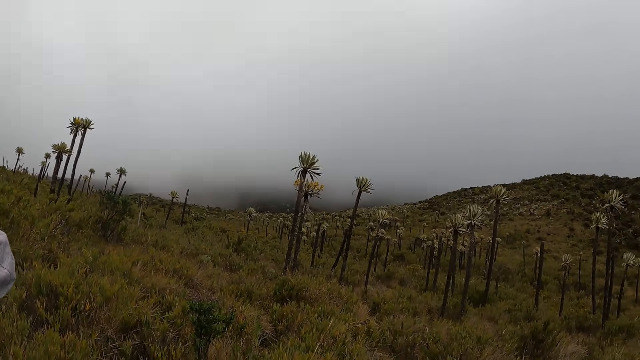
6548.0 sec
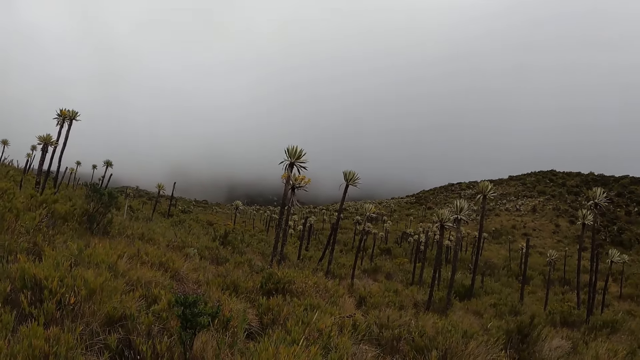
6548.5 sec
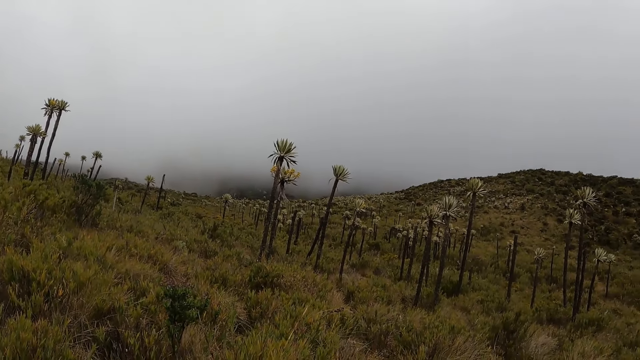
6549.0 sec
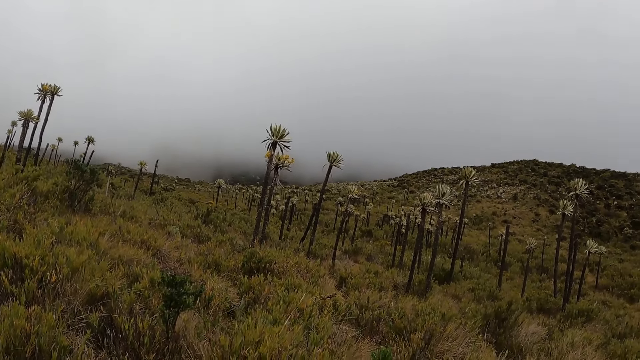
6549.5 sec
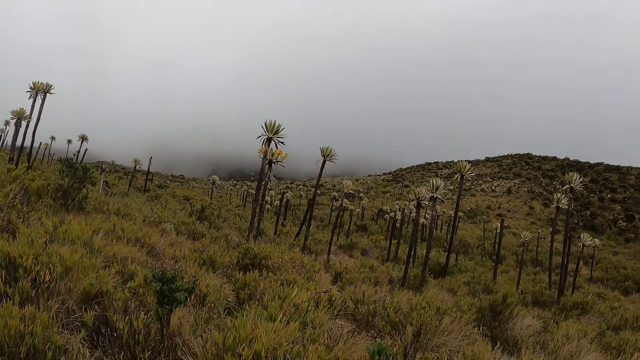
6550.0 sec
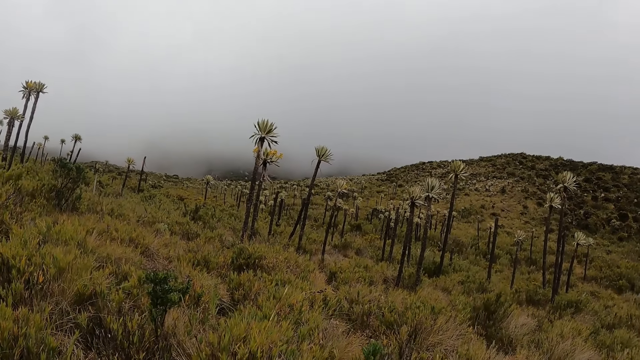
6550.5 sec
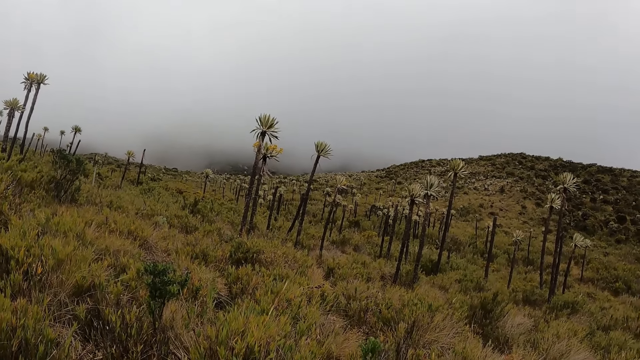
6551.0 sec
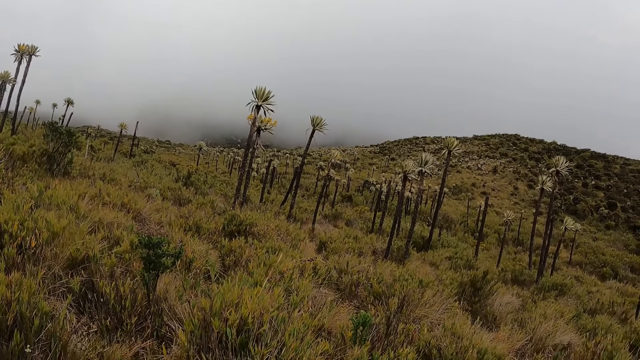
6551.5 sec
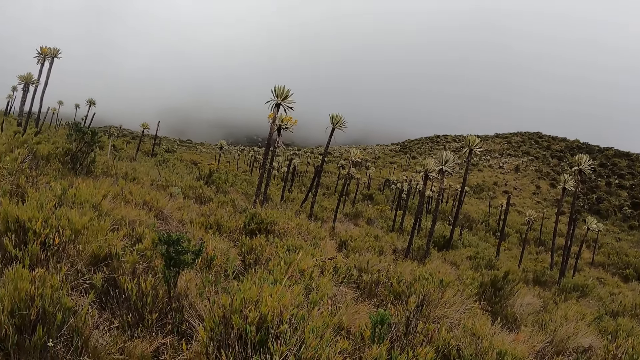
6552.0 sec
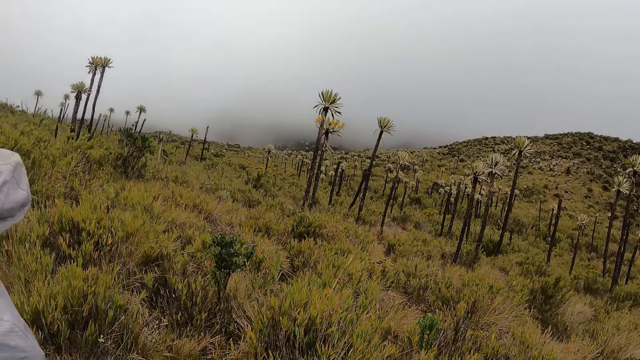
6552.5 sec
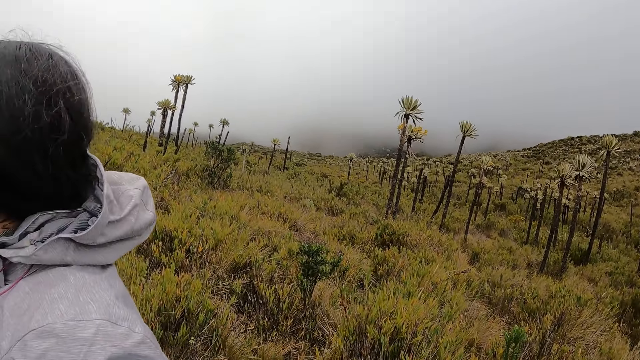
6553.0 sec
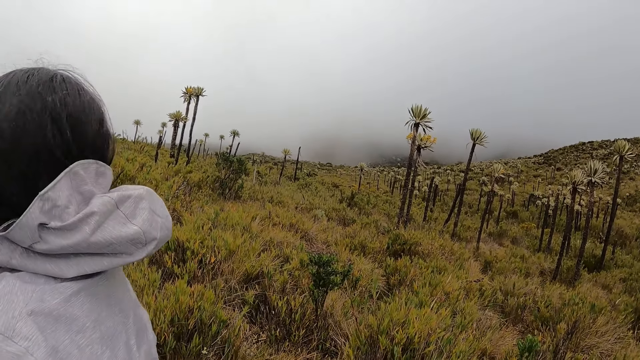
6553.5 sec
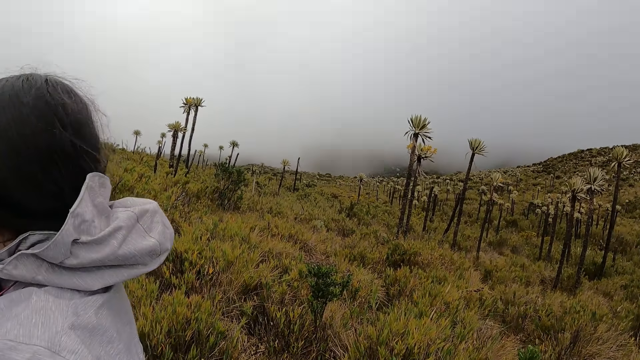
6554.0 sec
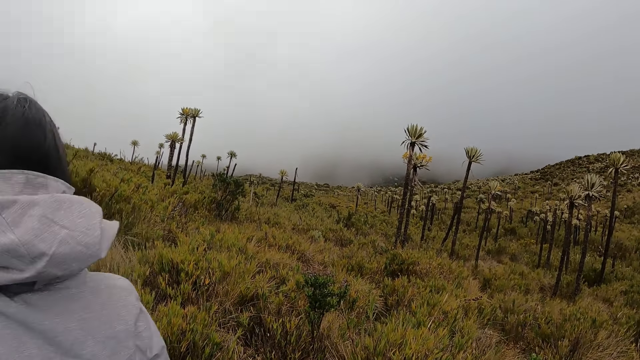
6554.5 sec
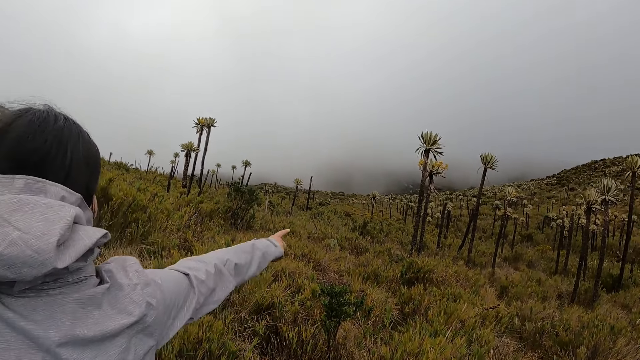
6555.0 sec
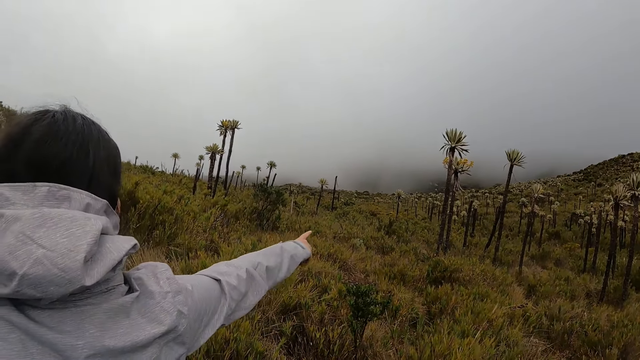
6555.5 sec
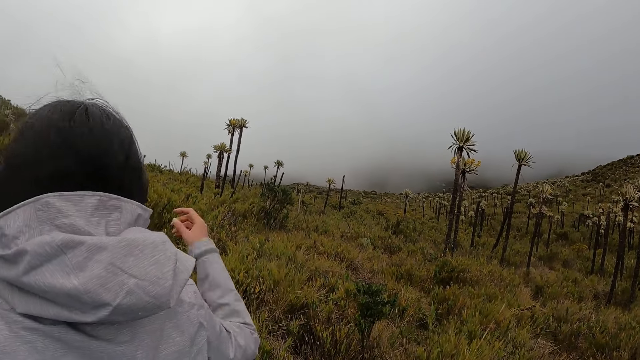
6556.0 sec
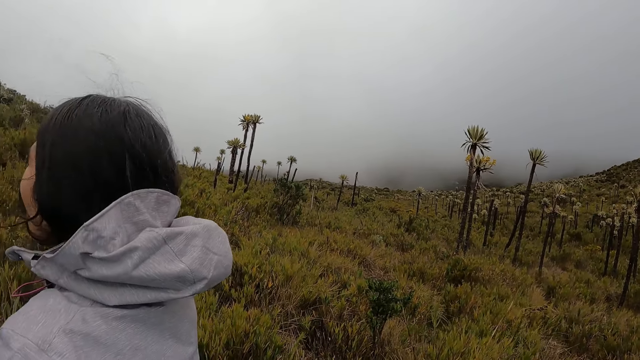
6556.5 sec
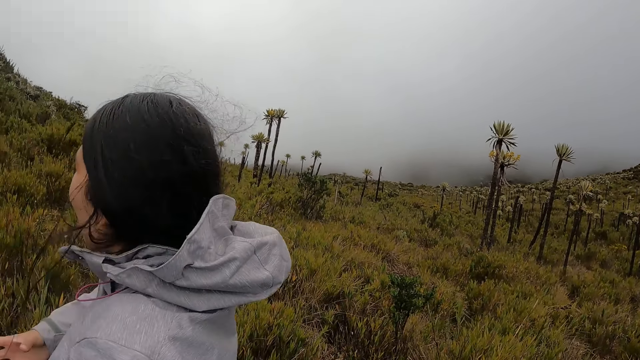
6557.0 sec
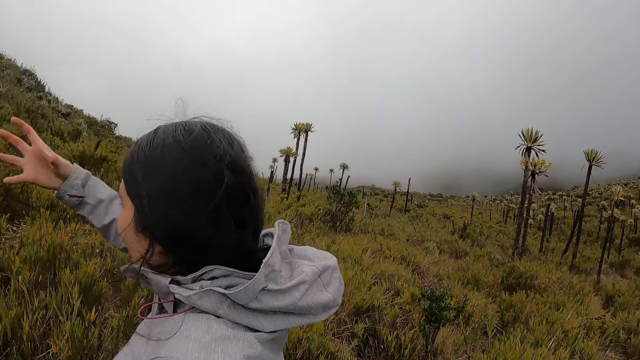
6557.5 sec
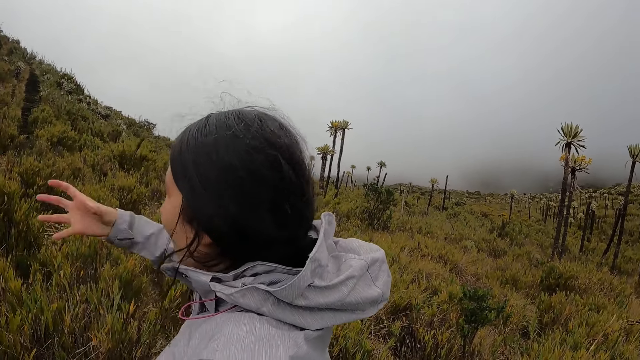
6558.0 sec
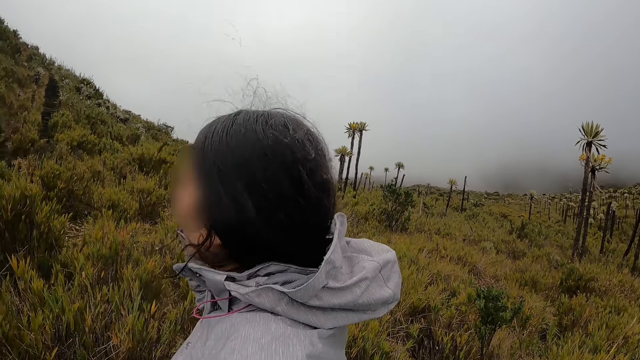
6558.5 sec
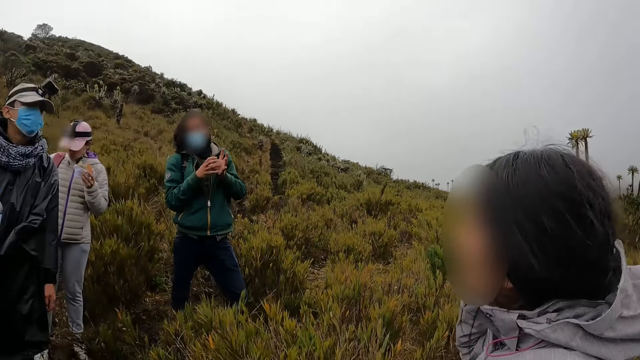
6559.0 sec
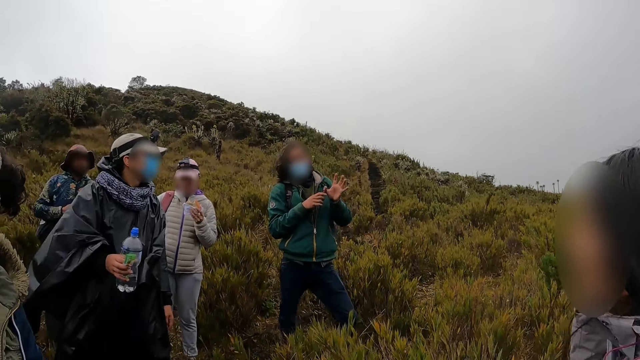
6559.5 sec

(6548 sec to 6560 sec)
The woman interacts with the group of people.

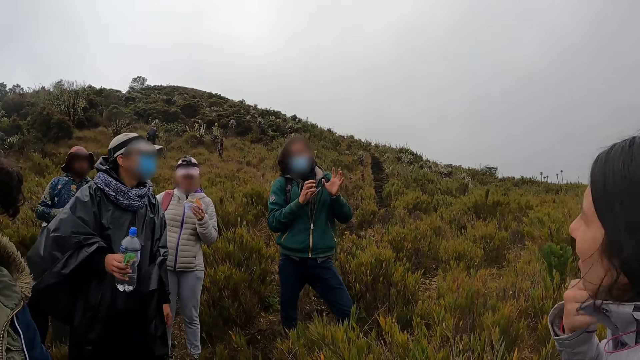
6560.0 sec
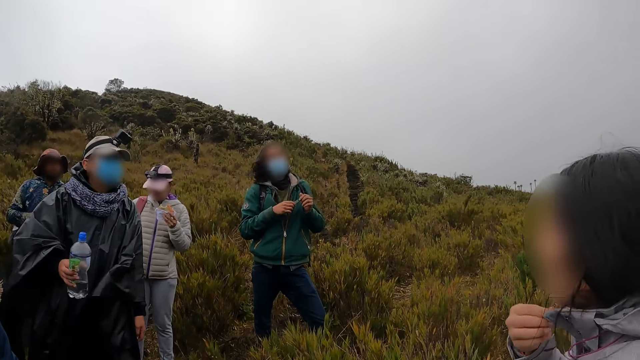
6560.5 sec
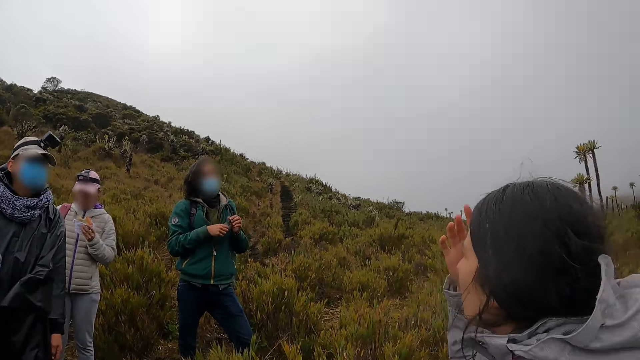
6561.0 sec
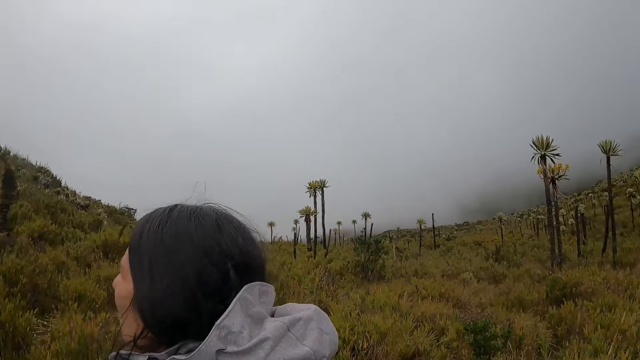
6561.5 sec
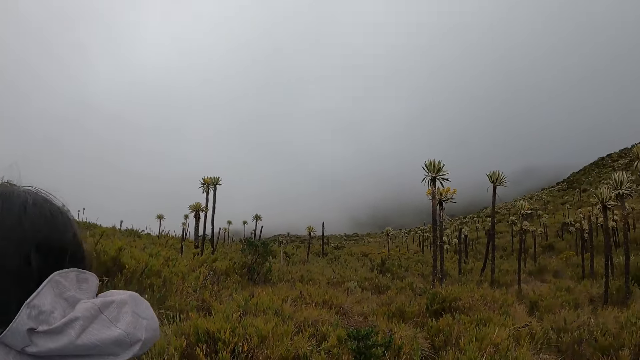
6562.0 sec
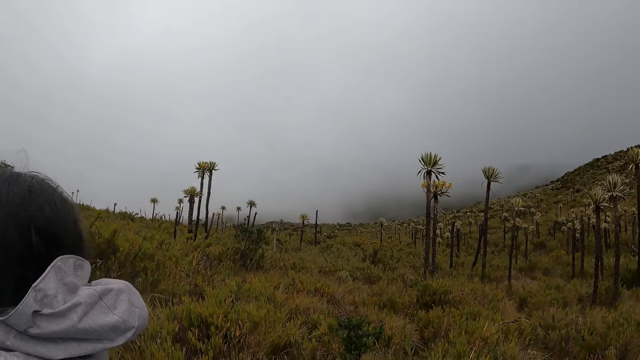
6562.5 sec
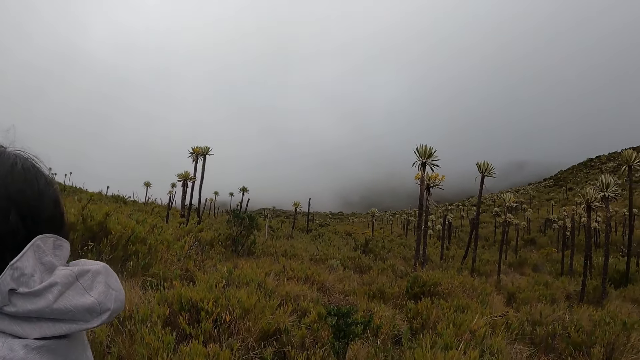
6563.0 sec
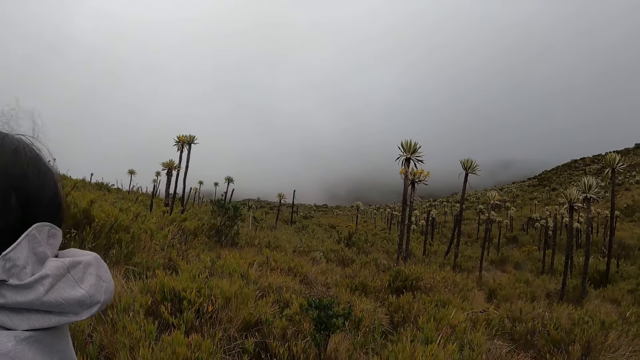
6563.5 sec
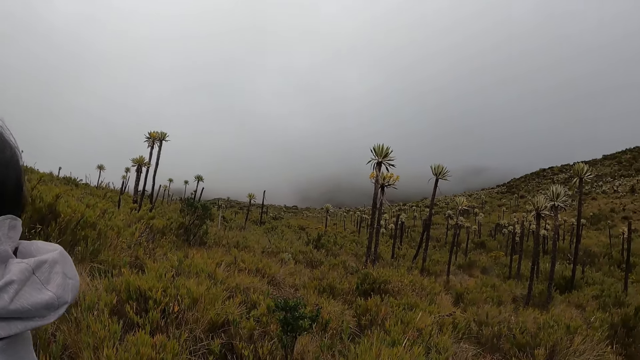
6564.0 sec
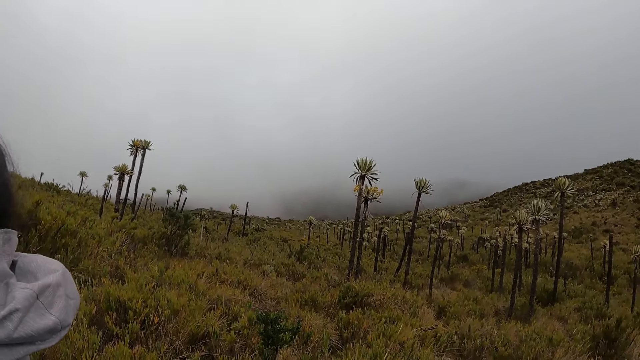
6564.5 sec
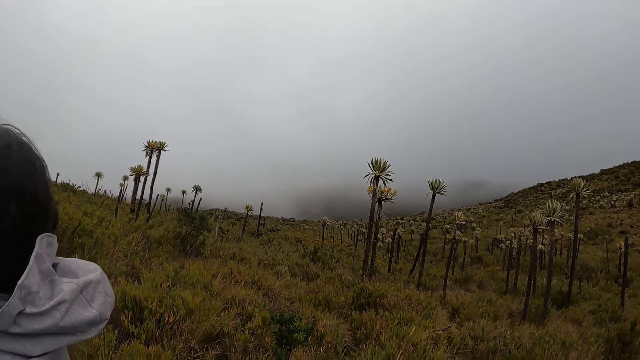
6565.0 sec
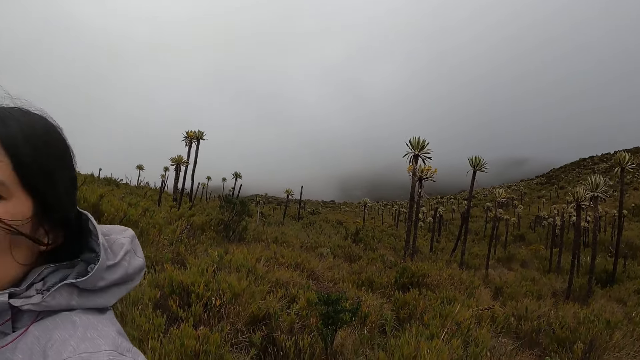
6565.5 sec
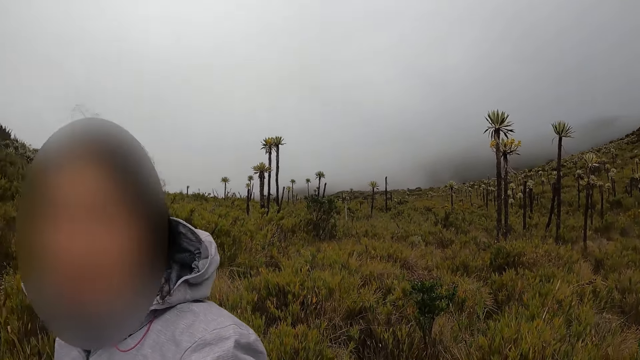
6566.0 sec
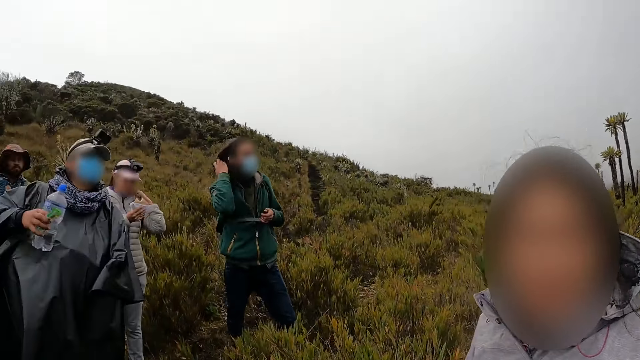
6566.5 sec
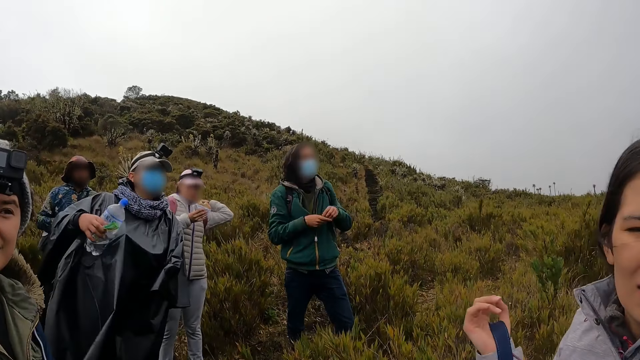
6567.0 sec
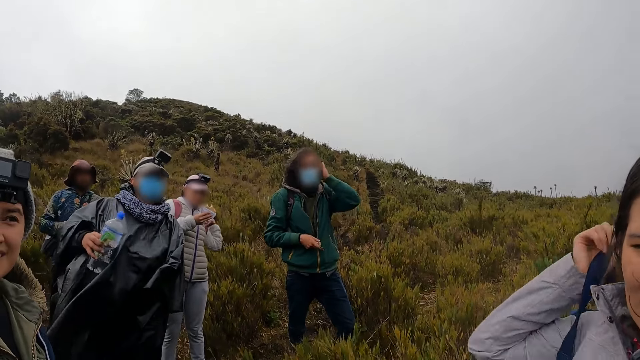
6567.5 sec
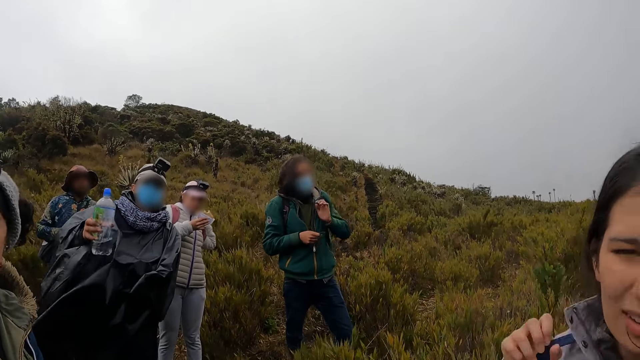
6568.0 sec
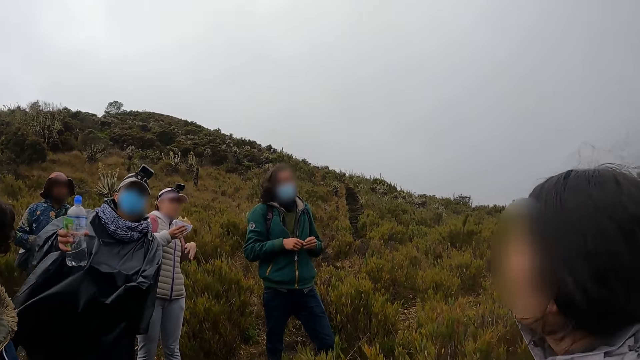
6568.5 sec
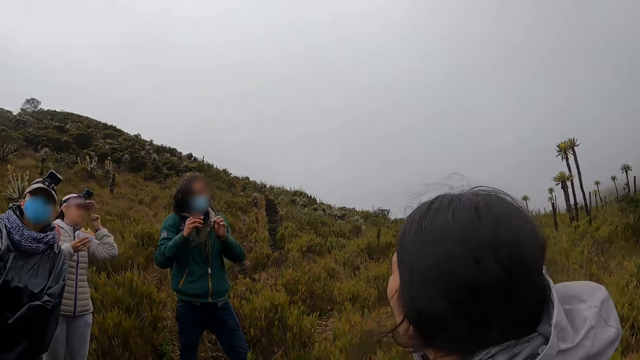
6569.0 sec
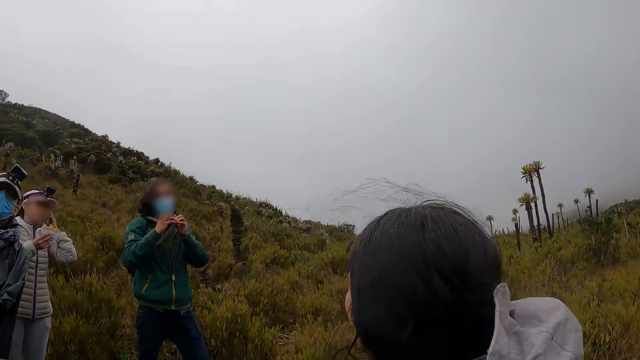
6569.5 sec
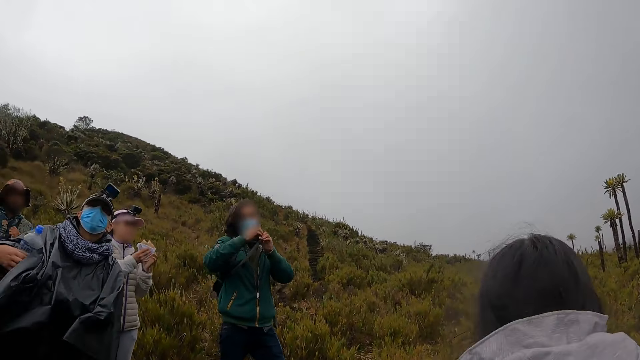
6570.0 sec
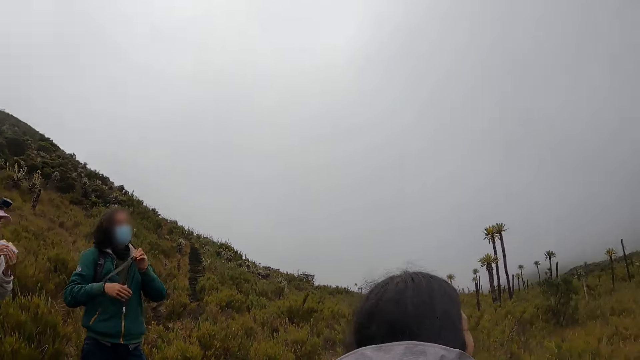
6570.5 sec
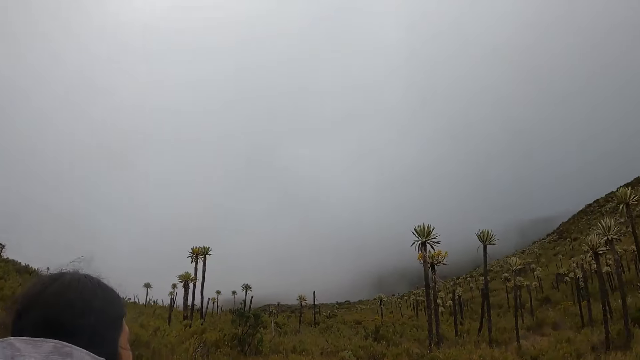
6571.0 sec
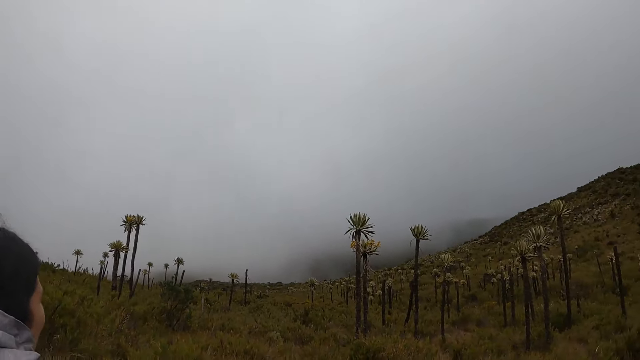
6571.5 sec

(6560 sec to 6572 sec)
The man touches his hair with his right hand. The camera wearer converses with the woman. The woman interacts with the group of people.
